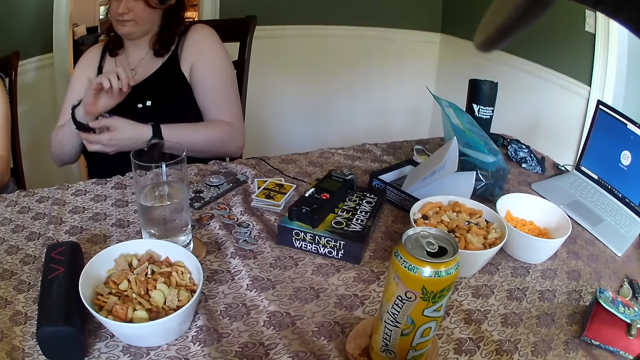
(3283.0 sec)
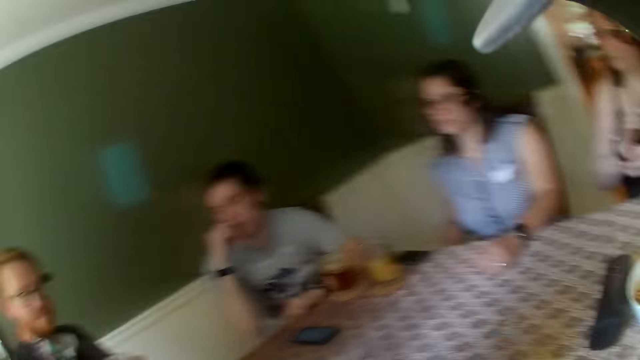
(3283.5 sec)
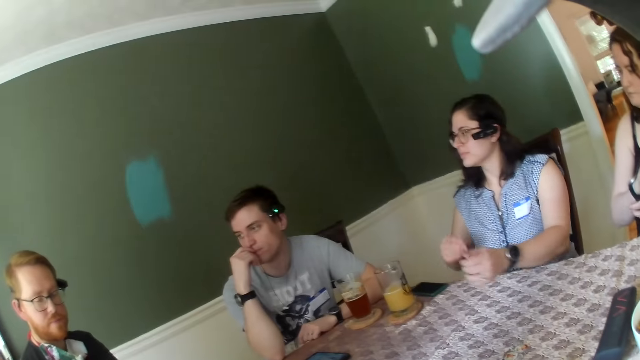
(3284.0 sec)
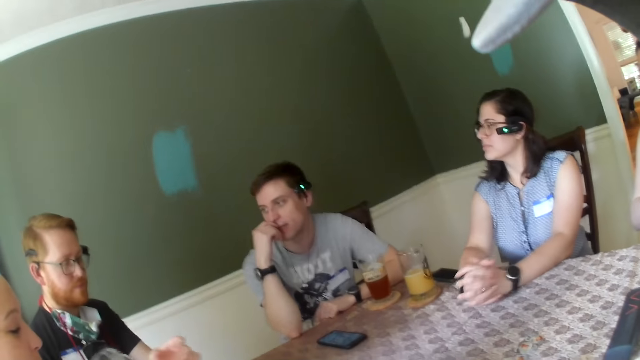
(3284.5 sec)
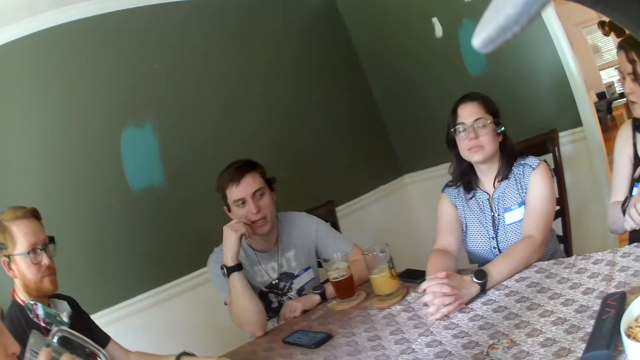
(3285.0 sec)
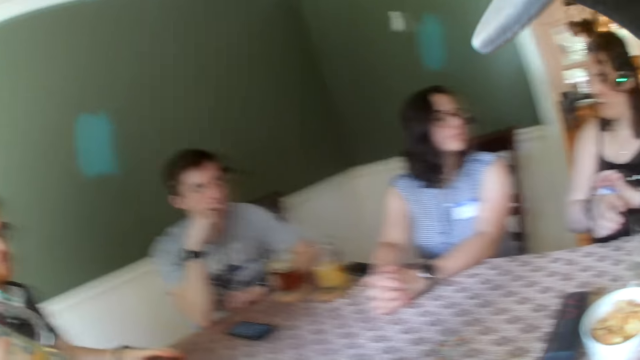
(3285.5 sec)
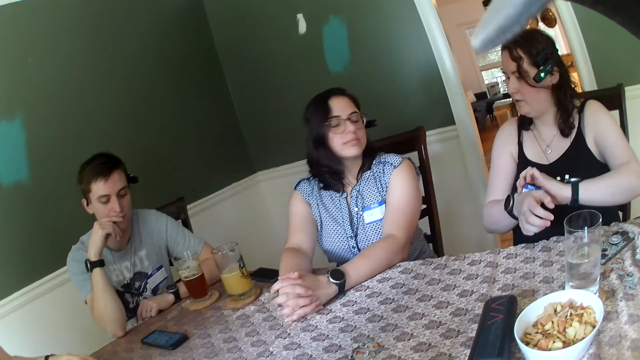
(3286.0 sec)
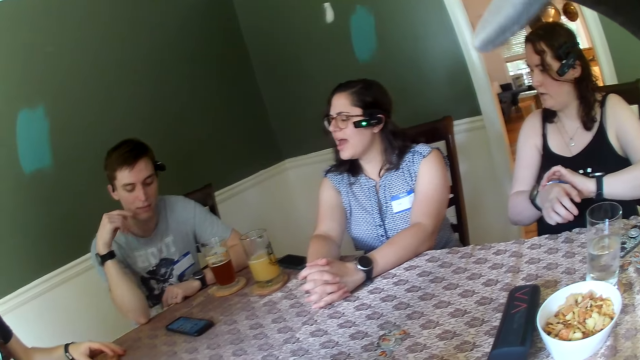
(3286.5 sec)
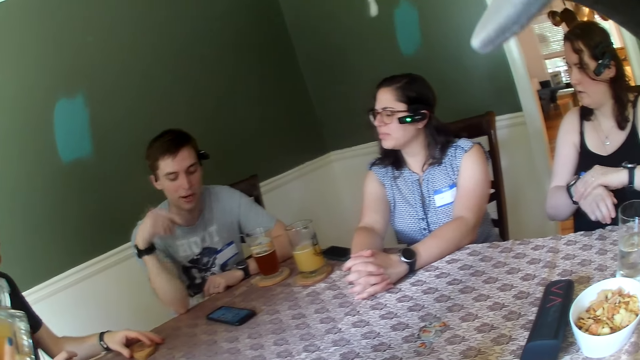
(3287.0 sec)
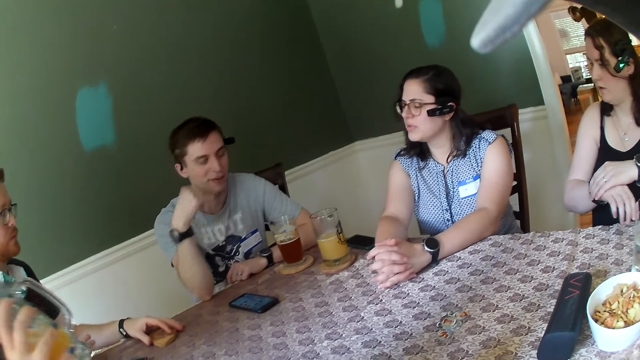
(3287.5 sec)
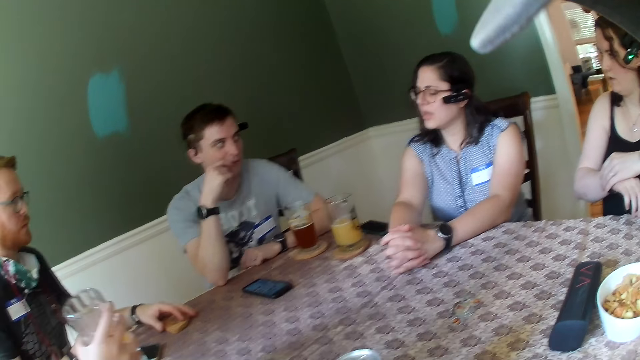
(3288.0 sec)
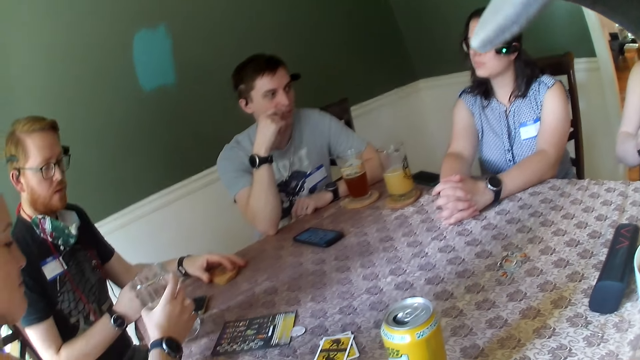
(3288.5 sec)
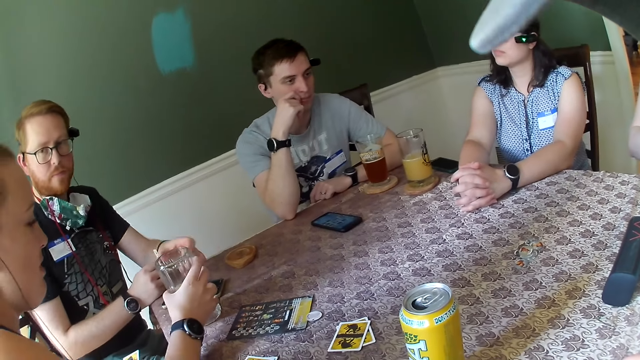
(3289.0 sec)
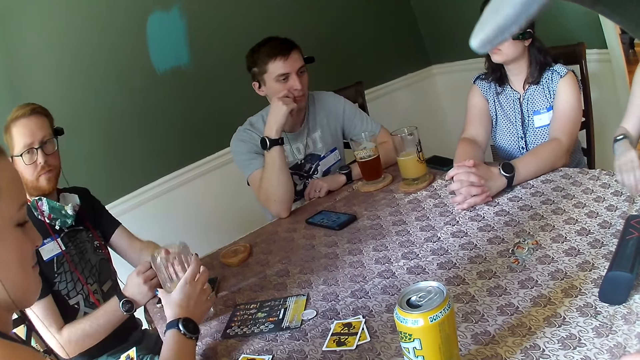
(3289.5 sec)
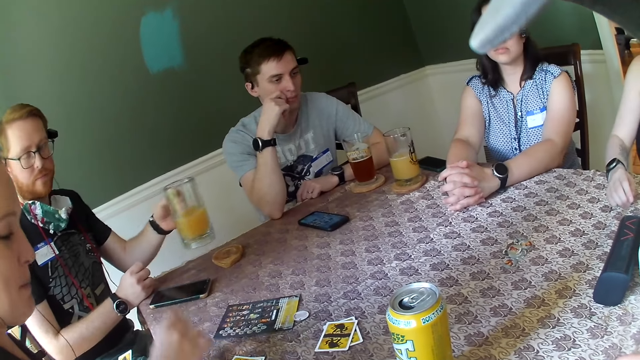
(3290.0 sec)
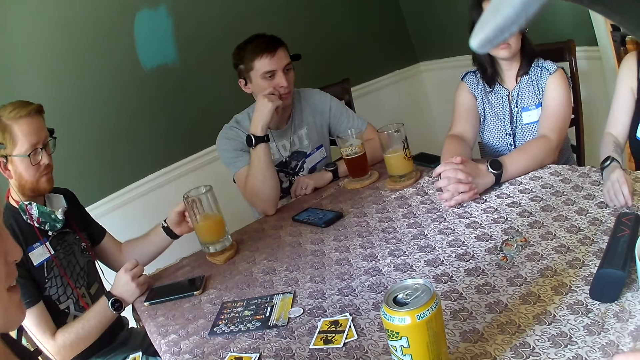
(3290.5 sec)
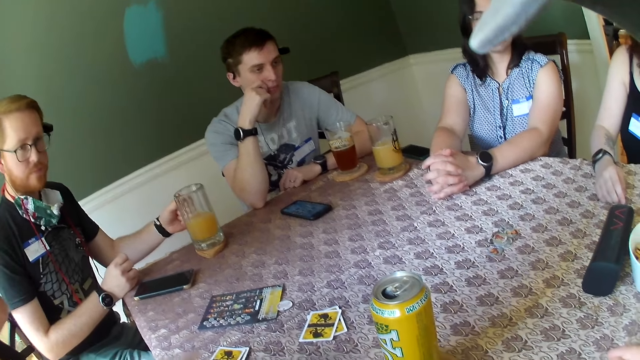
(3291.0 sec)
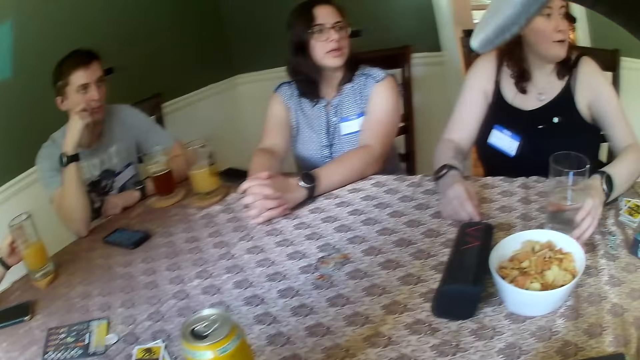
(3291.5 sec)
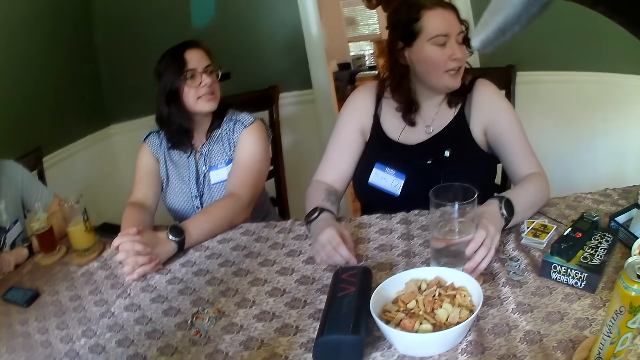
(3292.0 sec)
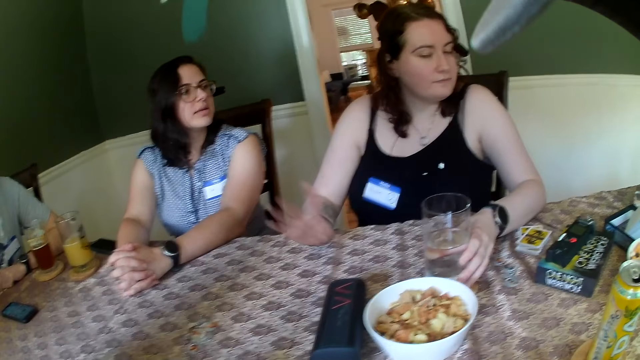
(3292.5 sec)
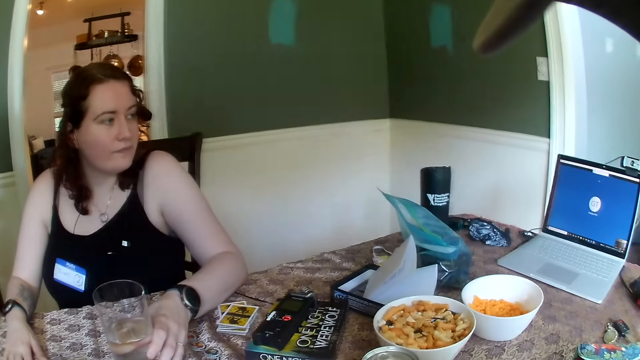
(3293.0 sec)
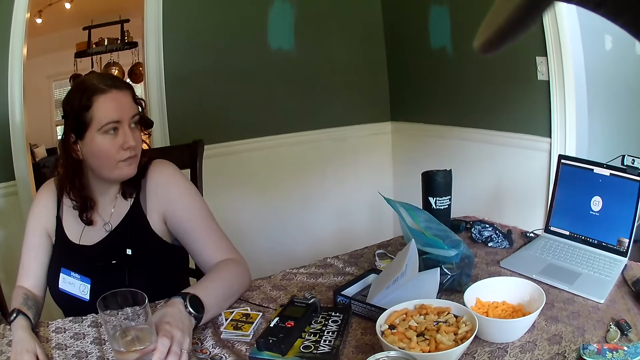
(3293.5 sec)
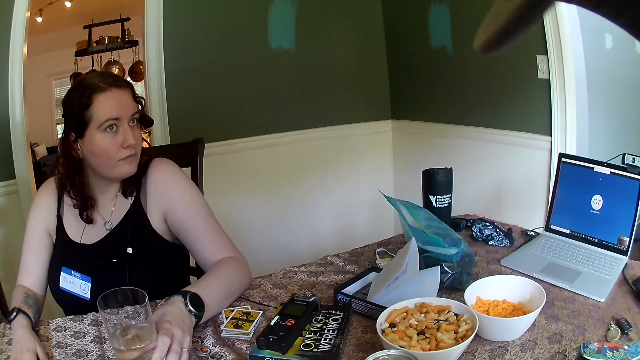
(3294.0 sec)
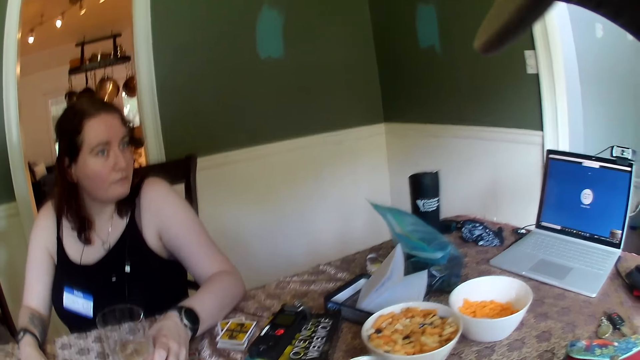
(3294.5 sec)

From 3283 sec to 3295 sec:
The second woman puts both hands together. The second man takes the cup of juice from the third woman.

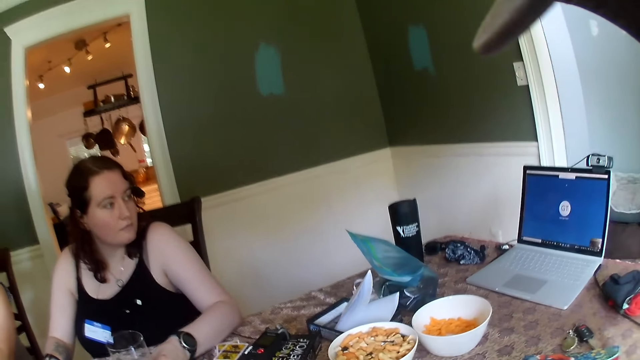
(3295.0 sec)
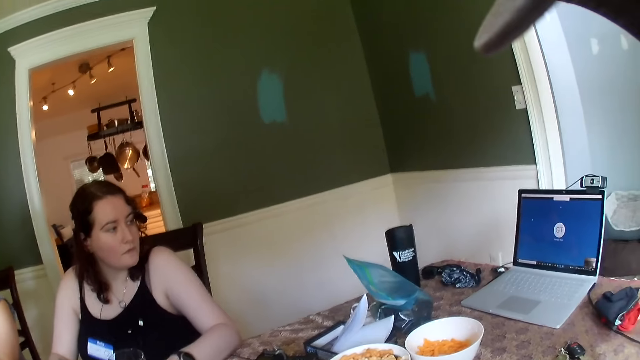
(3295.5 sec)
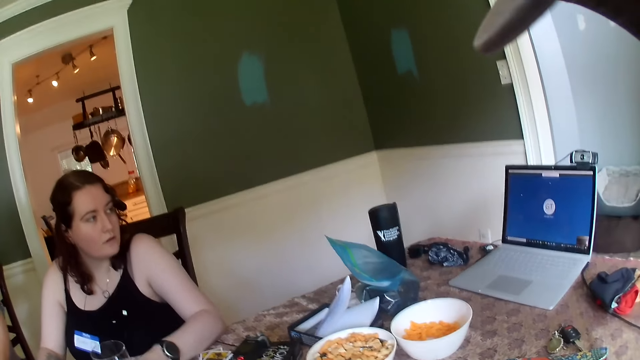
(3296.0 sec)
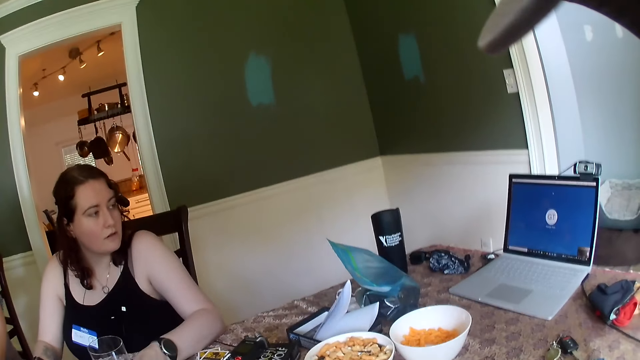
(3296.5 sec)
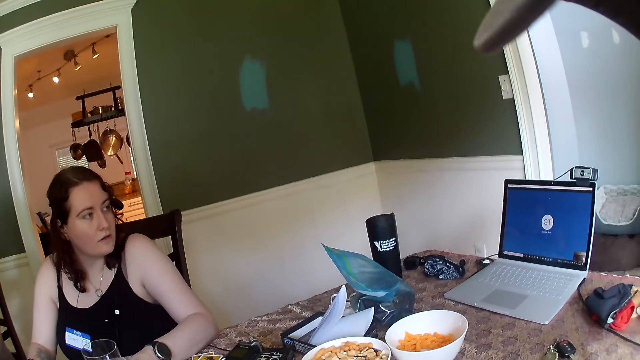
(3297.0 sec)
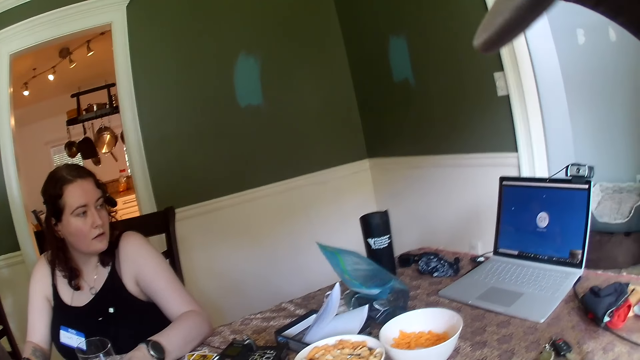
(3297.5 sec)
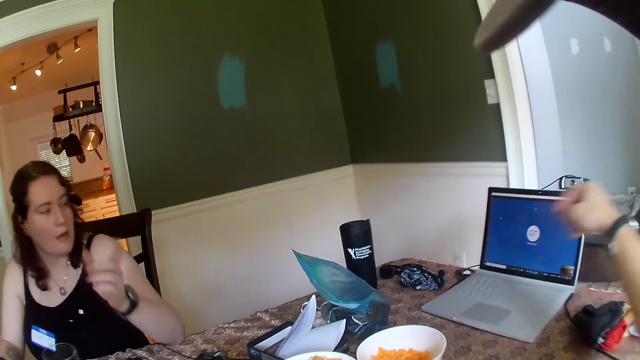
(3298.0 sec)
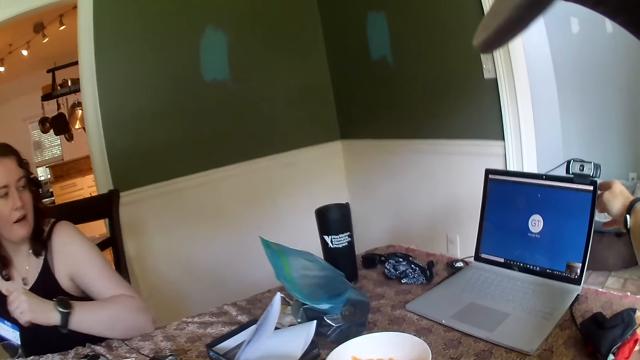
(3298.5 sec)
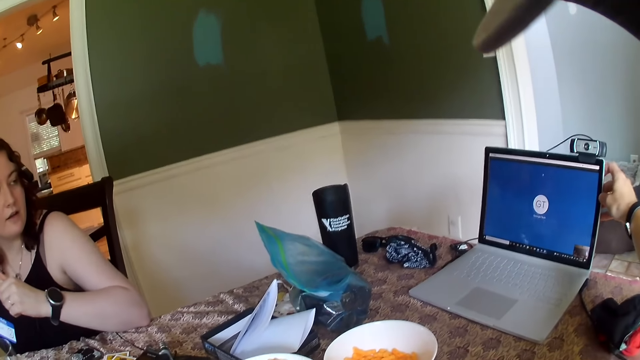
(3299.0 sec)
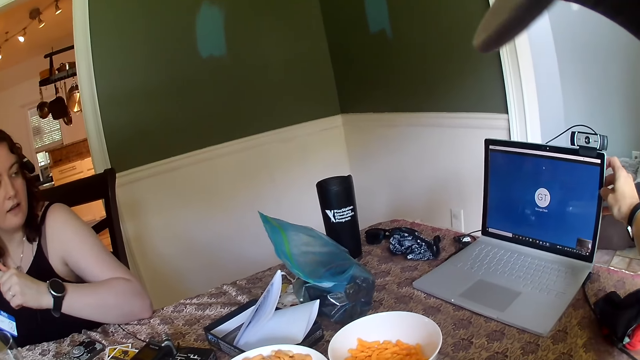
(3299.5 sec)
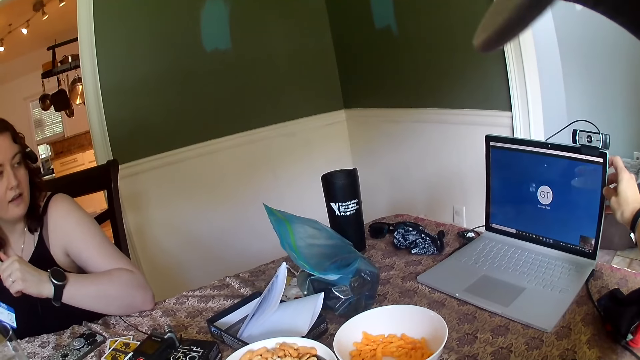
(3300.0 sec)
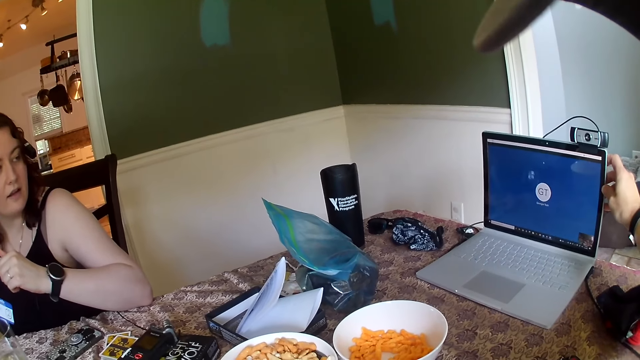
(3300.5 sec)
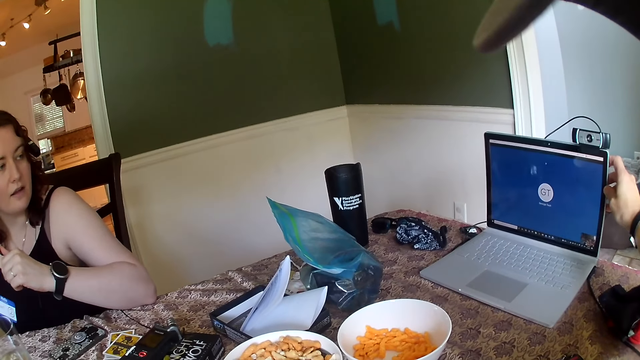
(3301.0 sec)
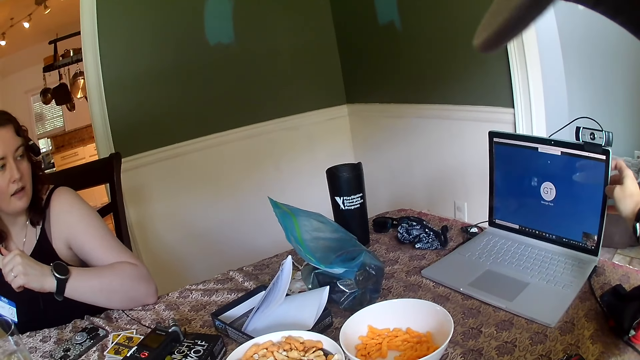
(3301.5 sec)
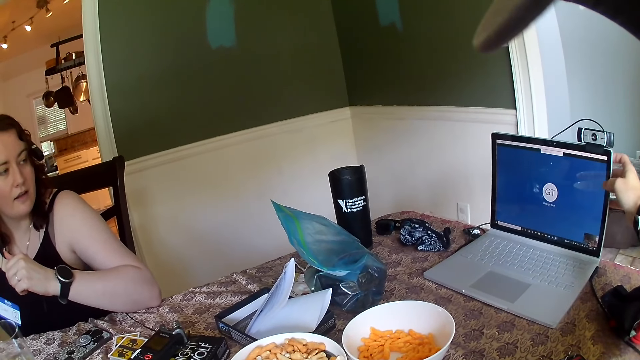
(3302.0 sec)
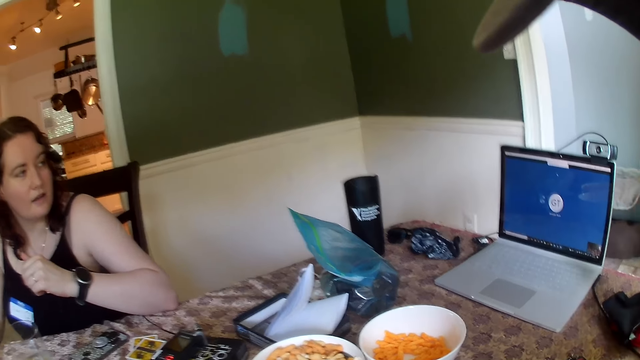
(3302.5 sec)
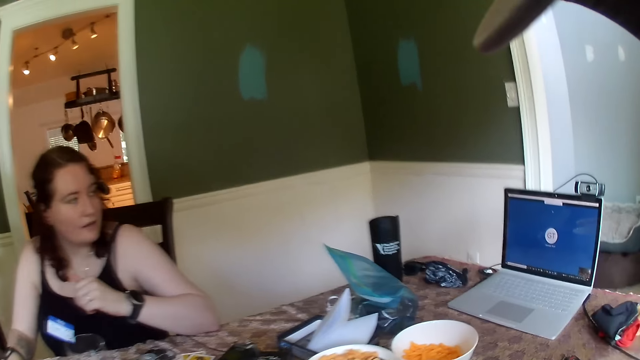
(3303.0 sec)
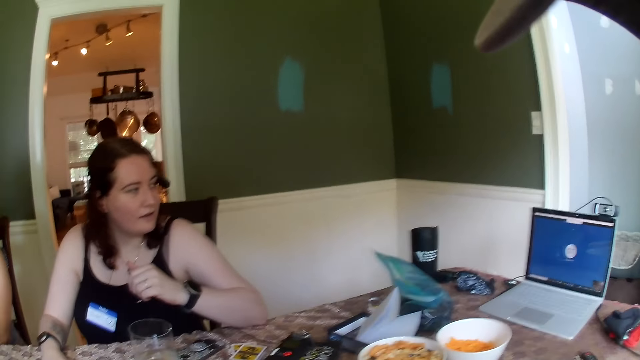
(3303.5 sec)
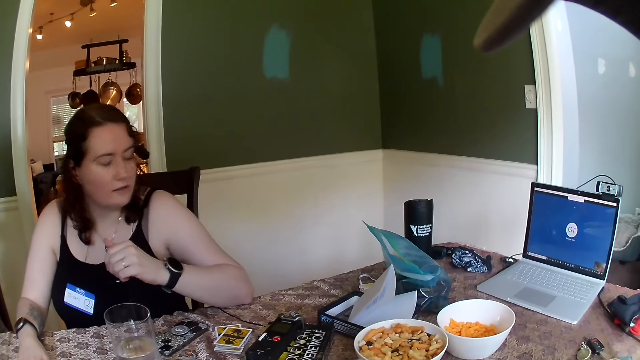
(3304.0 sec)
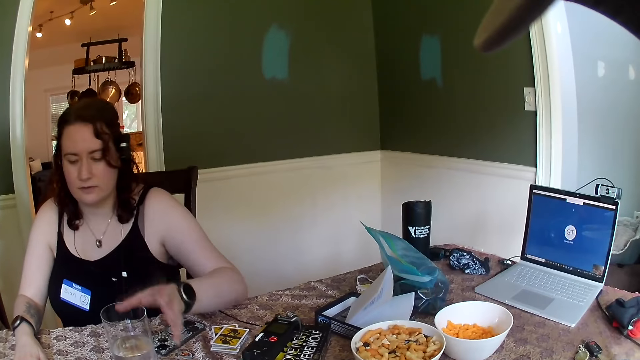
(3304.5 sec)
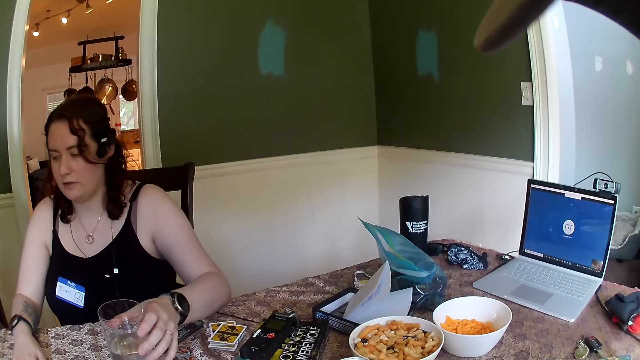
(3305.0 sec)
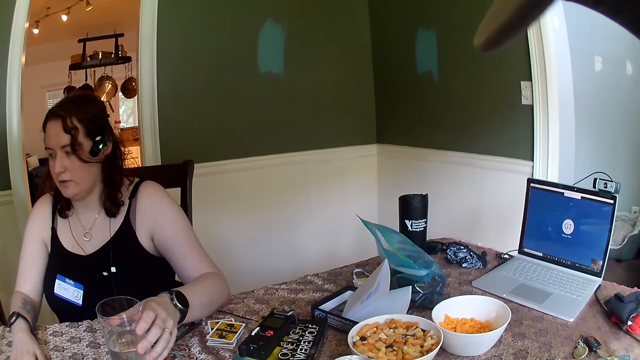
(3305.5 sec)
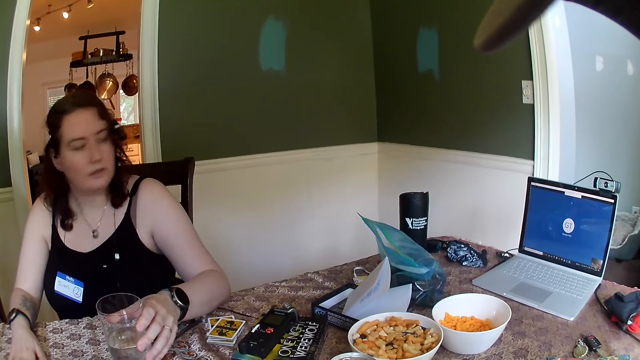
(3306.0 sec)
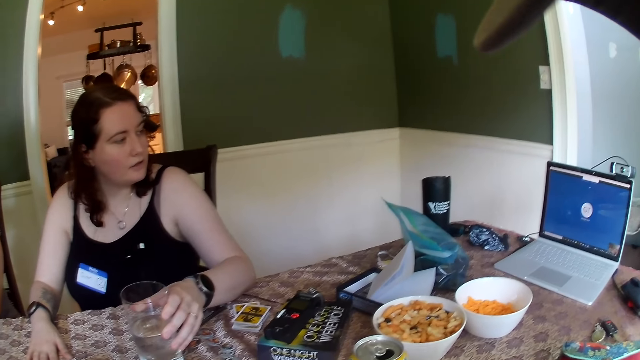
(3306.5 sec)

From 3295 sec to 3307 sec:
The camera wearer touches a laptop with his right hand. He holds the laptop. The first woman touches a cup of water with her left hand.
